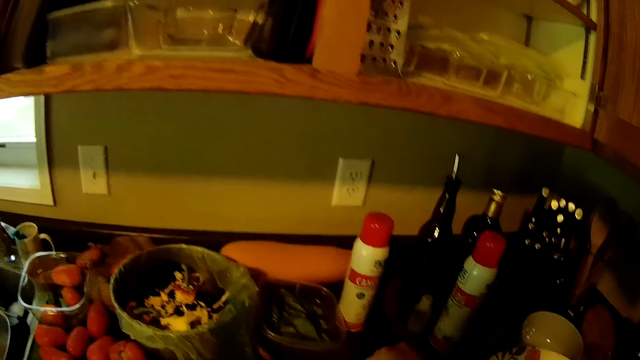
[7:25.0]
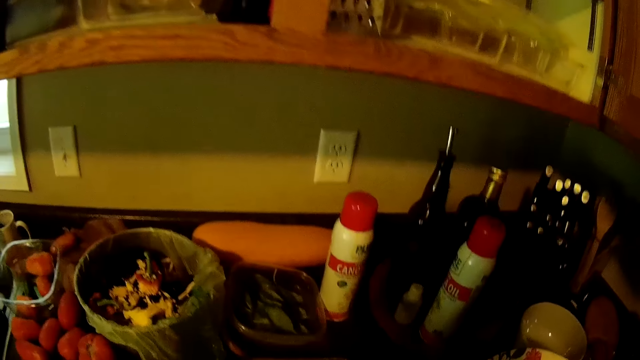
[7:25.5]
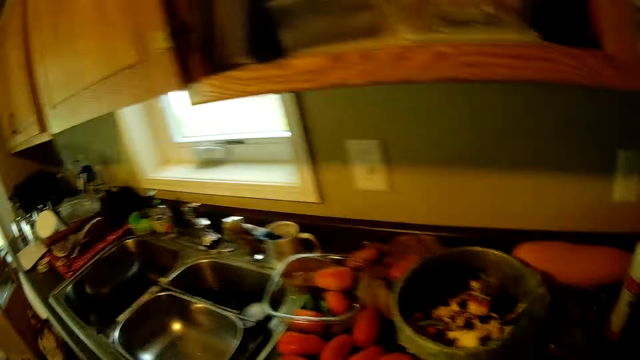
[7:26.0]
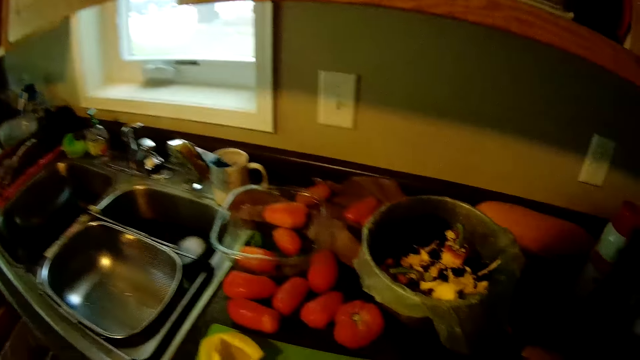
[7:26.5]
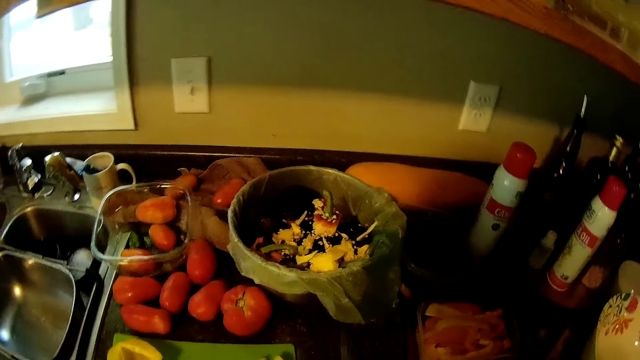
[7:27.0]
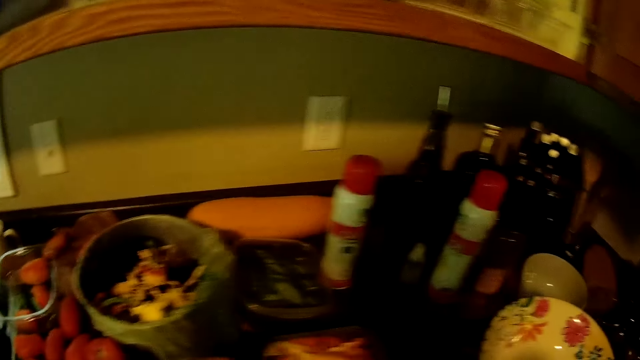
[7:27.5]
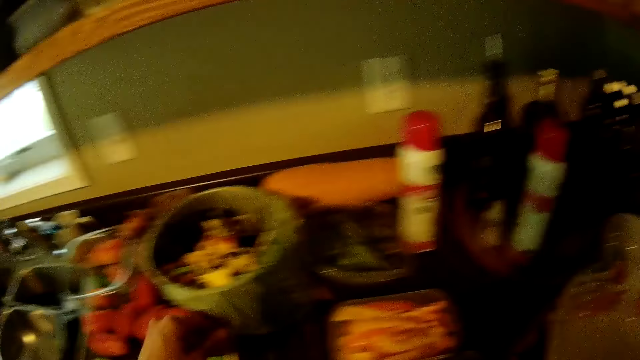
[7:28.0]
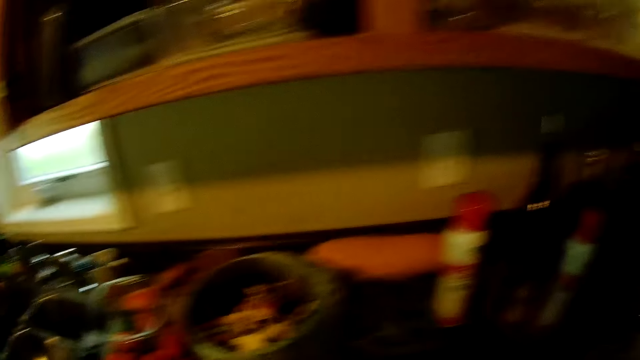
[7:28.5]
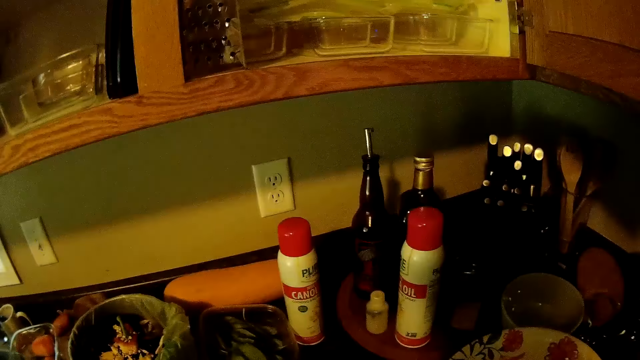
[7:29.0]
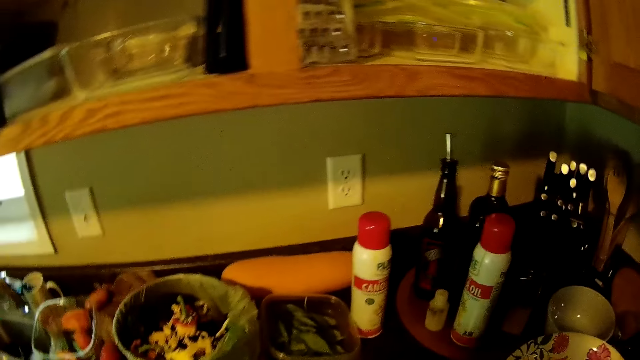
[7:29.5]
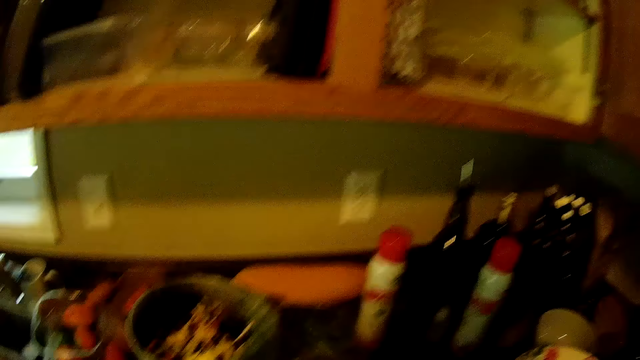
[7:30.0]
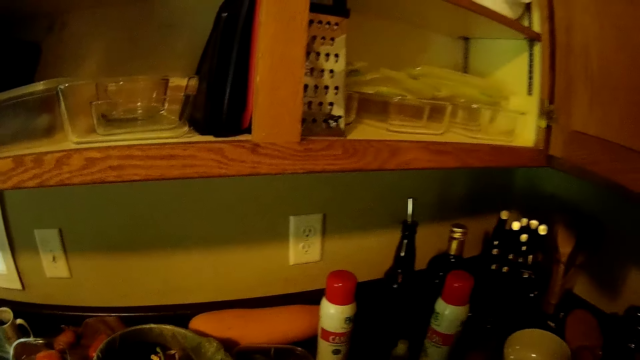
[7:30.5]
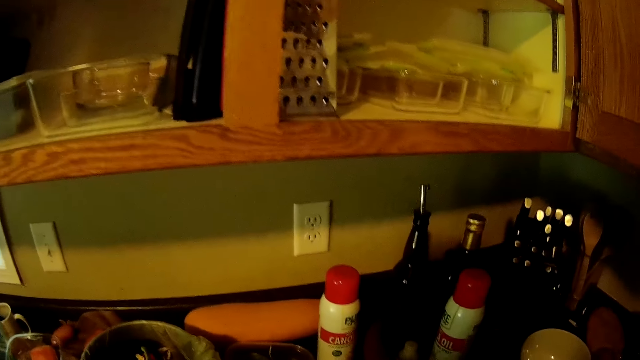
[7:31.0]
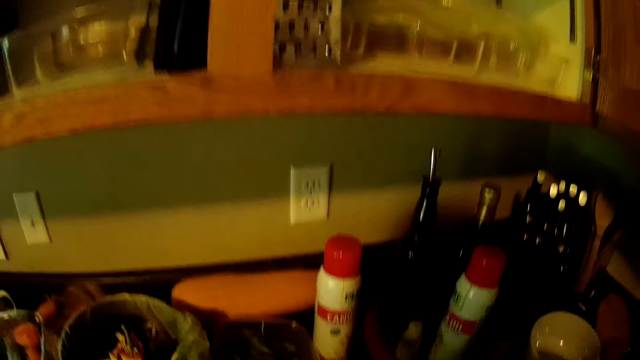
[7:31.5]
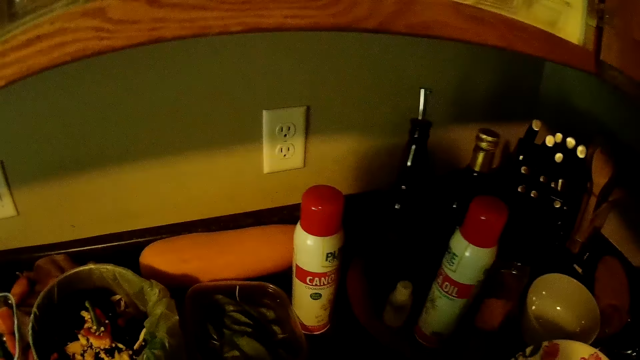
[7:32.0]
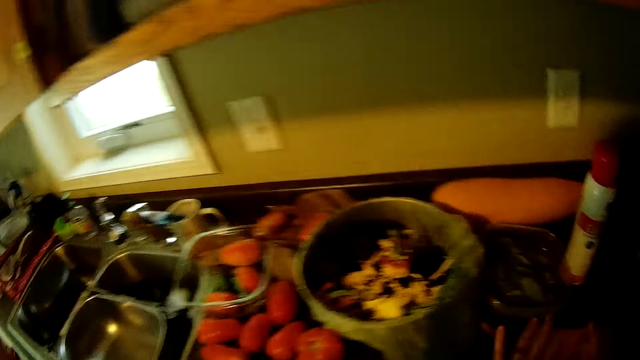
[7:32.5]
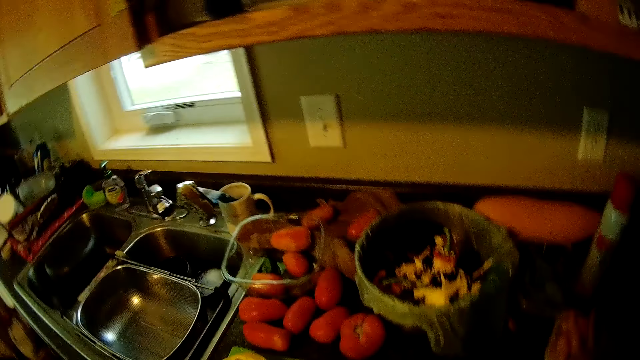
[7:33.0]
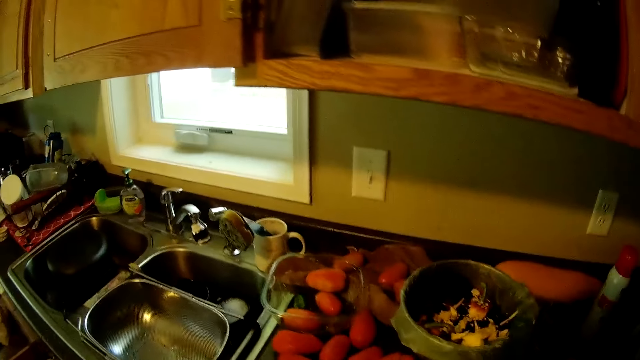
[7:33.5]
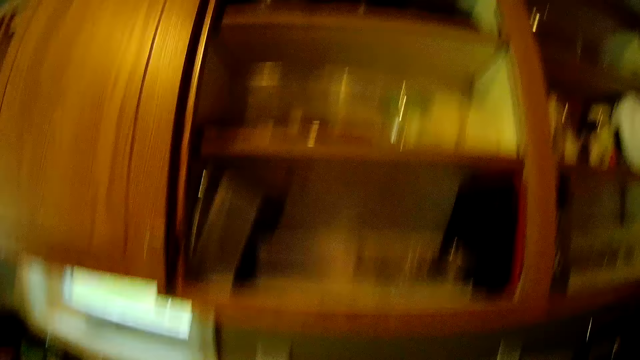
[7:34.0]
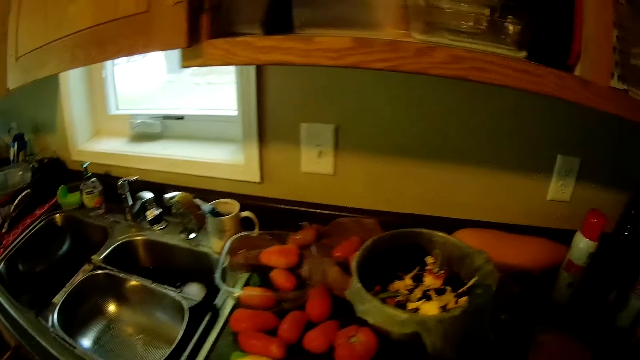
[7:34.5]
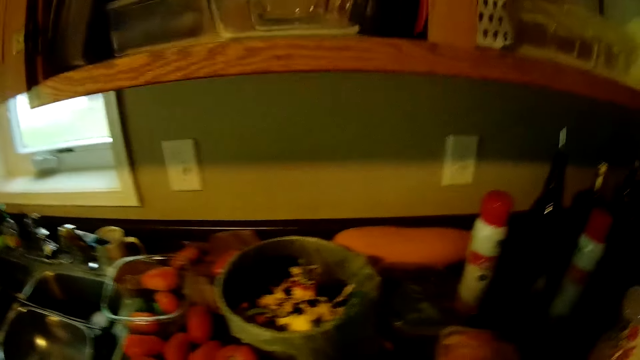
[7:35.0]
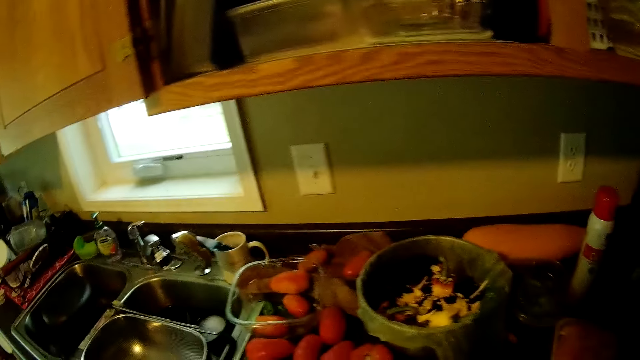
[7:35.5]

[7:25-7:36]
The camera wearer covers another container with a cover.

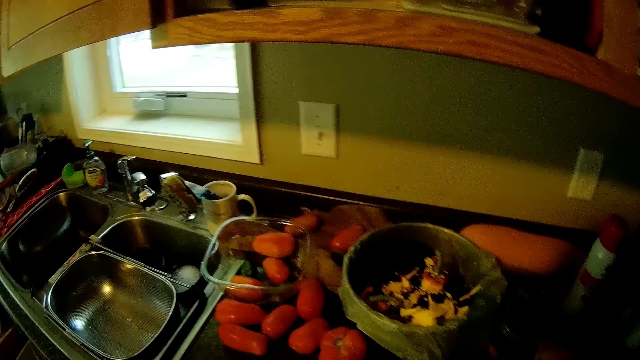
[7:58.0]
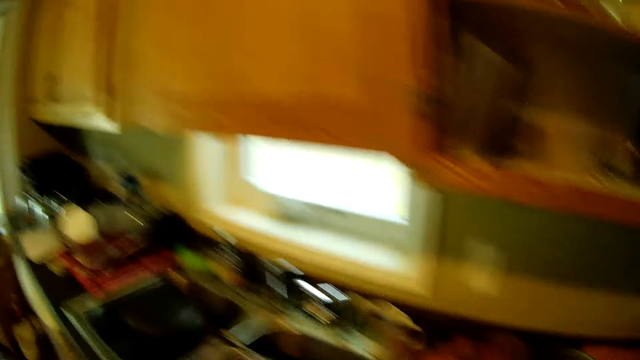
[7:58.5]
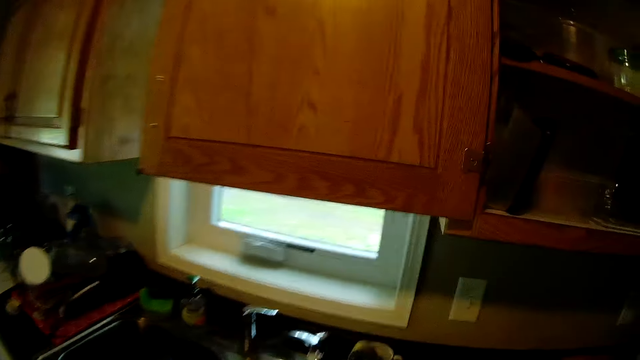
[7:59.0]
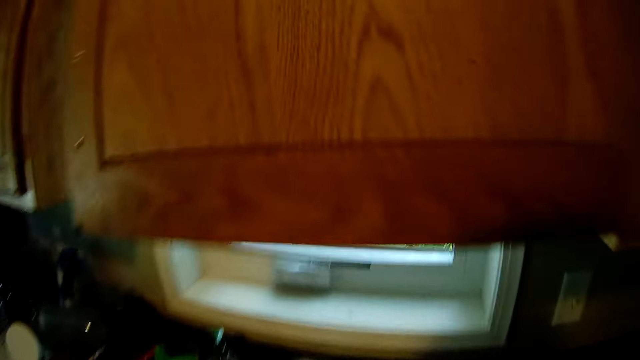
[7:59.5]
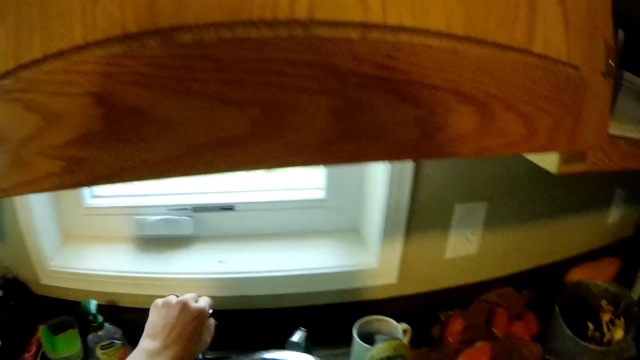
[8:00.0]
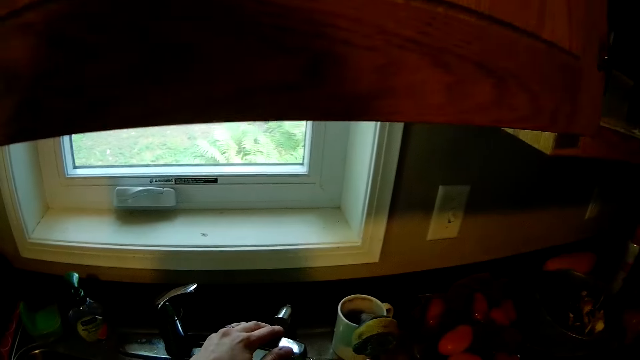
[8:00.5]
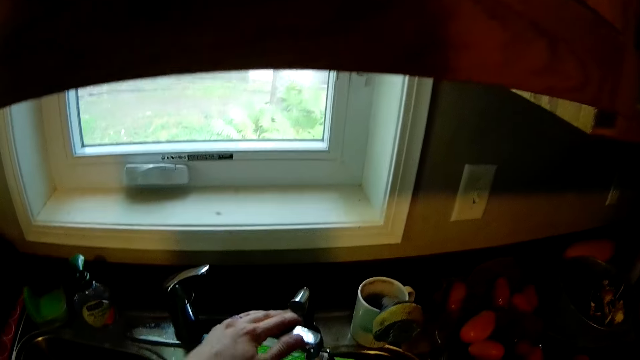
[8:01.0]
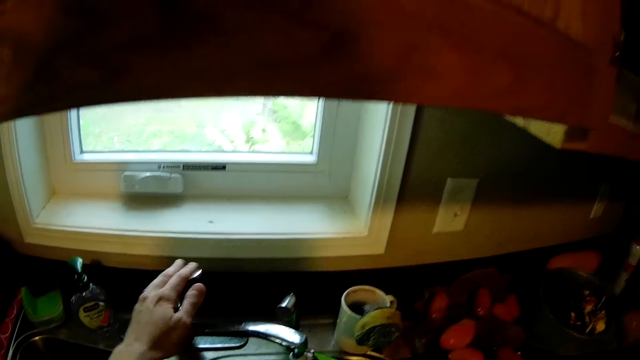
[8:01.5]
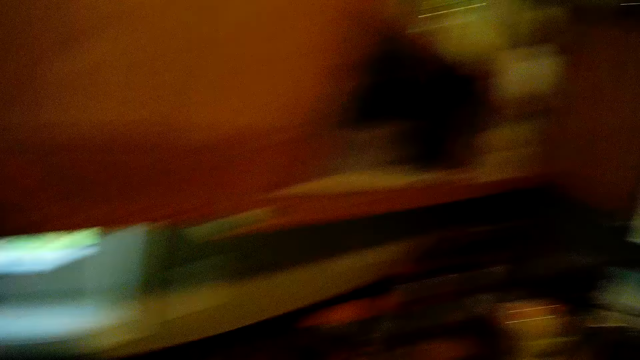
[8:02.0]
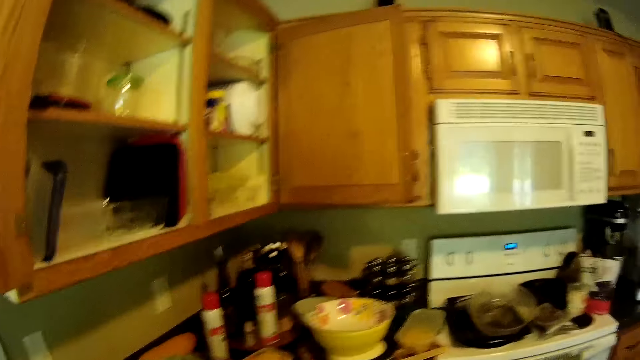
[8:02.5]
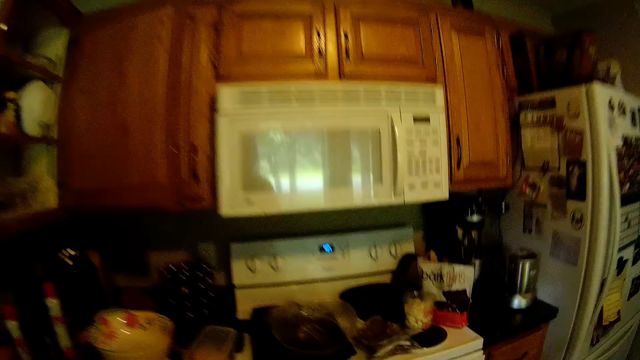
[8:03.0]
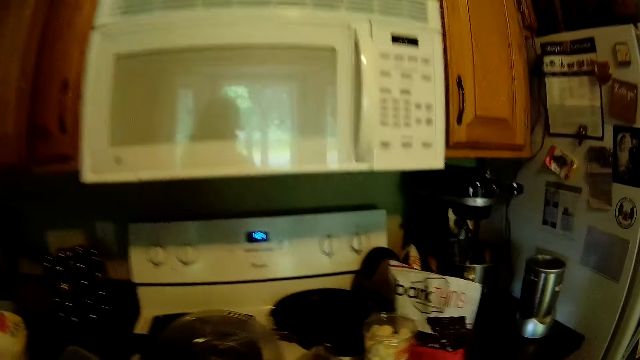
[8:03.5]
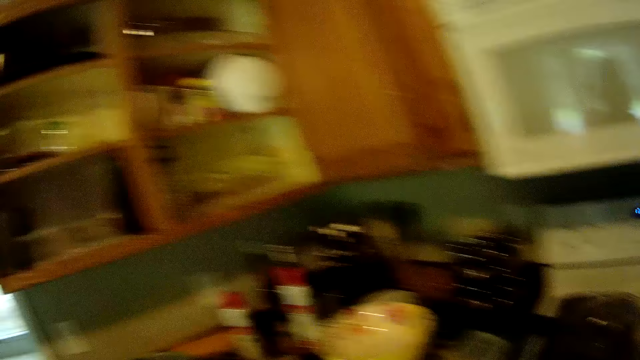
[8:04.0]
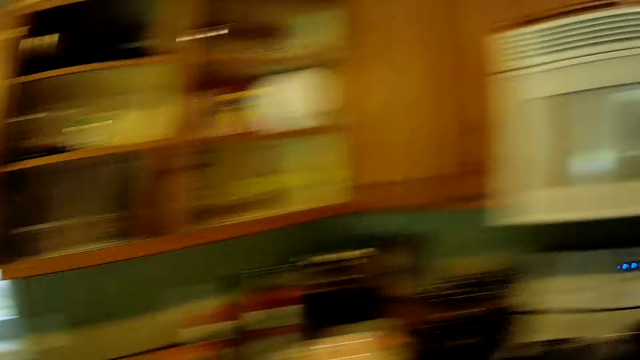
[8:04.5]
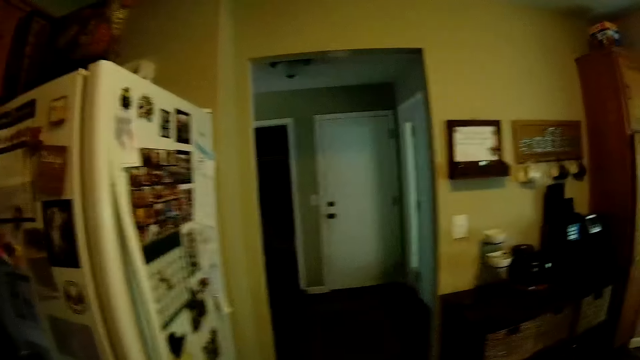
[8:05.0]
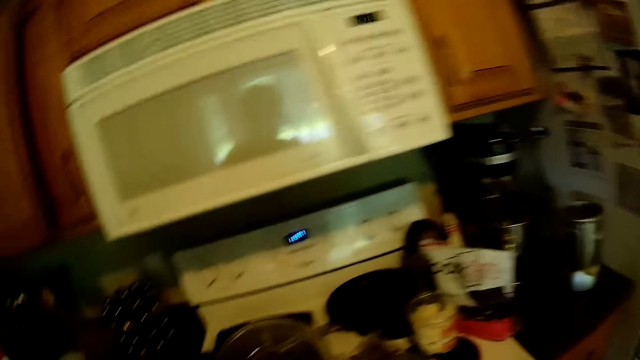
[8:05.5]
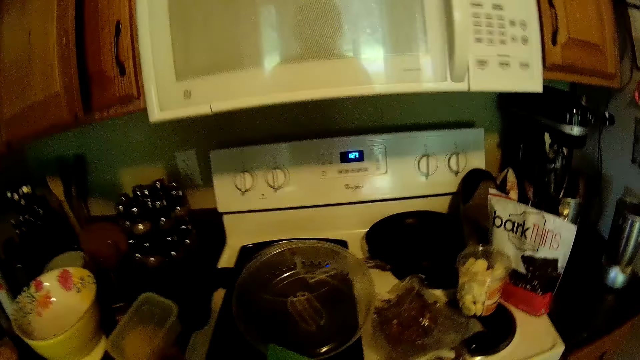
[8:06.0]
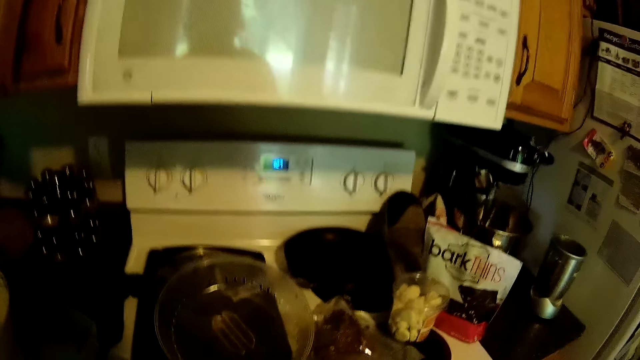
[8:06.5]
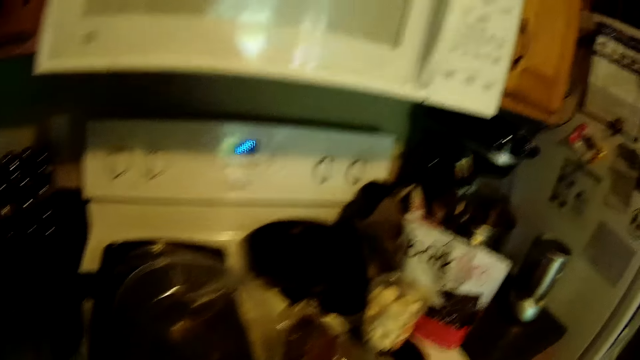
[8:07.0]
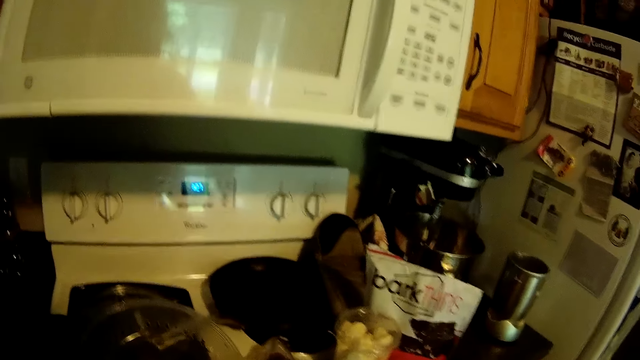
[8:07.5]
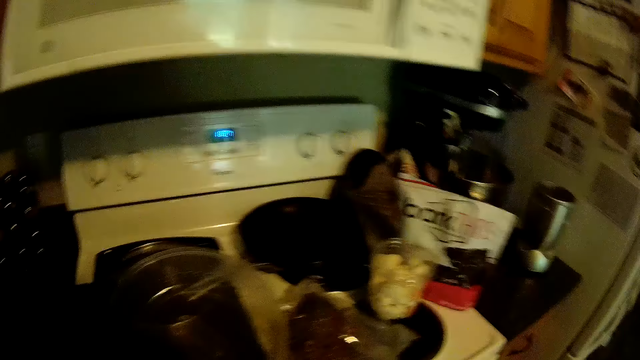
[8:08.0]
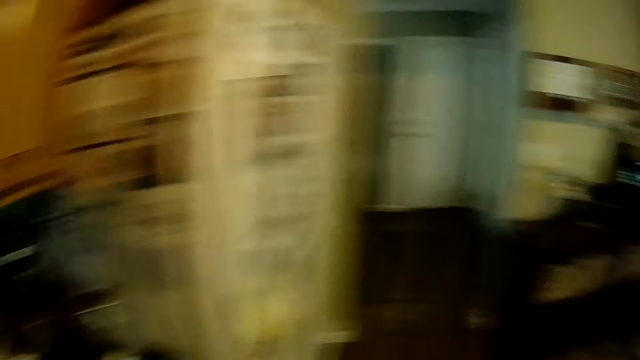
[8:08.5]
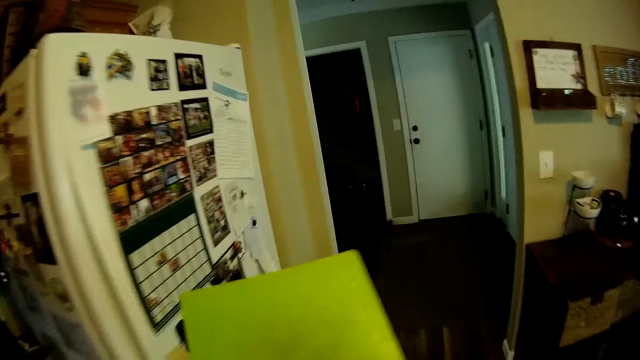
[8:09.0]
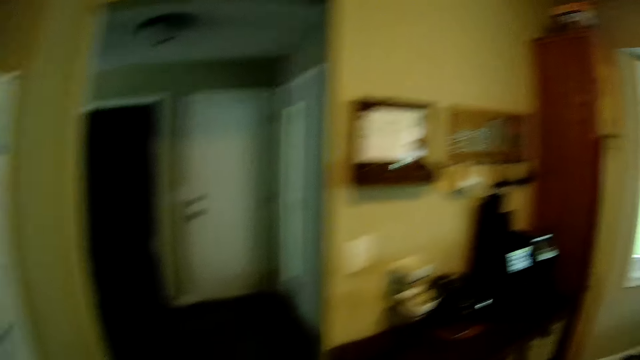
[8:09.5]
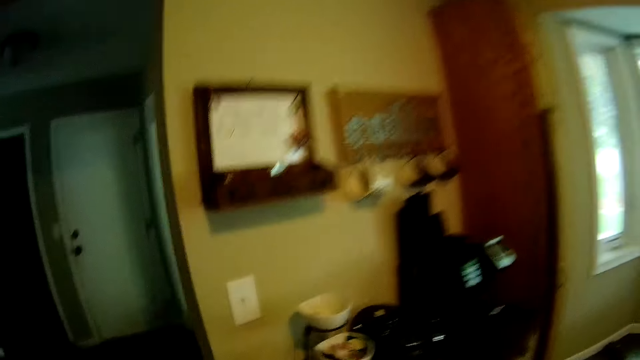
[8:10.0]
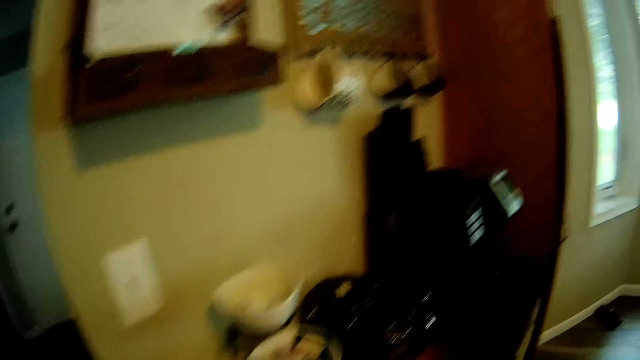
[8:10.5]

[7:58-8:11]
The camera wearer opens the tap with her left hand. She closes the tap with her left hand. She moves around the room.
